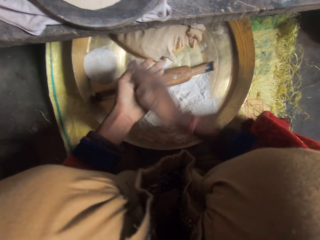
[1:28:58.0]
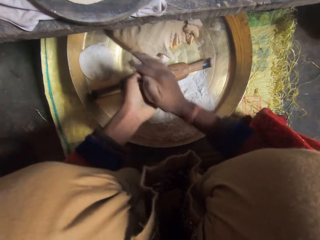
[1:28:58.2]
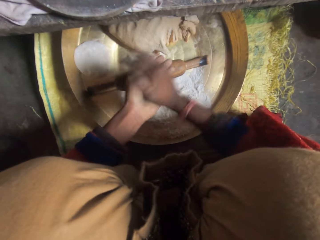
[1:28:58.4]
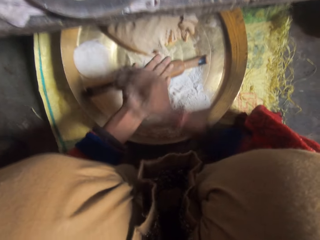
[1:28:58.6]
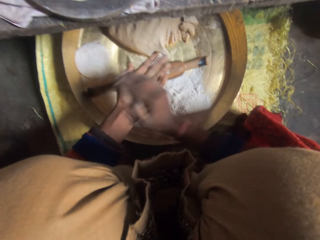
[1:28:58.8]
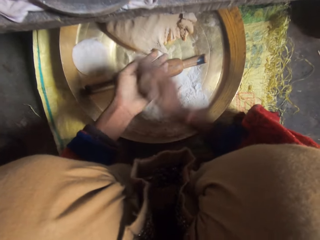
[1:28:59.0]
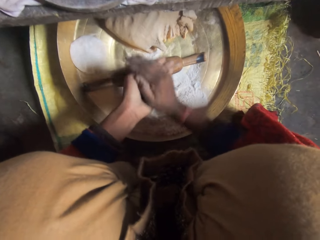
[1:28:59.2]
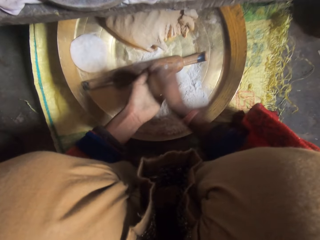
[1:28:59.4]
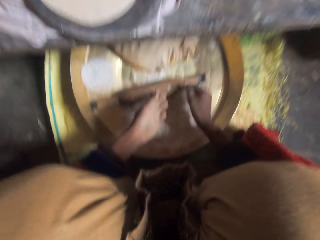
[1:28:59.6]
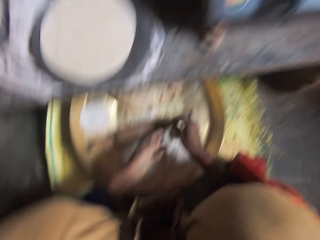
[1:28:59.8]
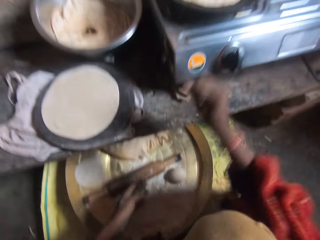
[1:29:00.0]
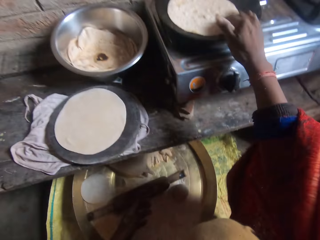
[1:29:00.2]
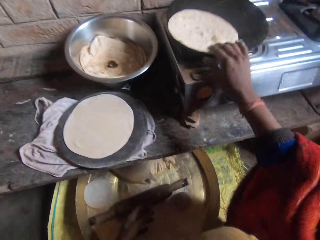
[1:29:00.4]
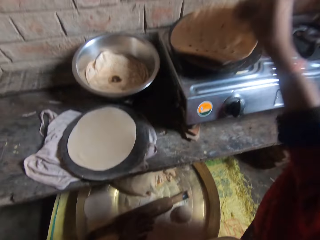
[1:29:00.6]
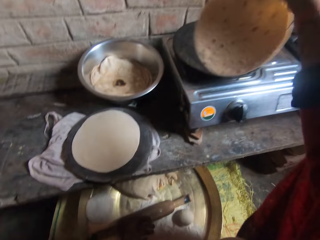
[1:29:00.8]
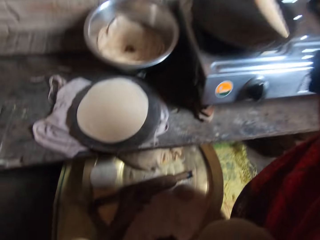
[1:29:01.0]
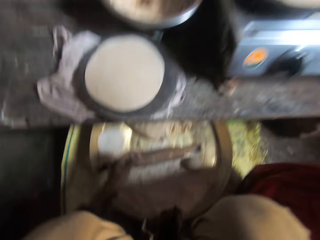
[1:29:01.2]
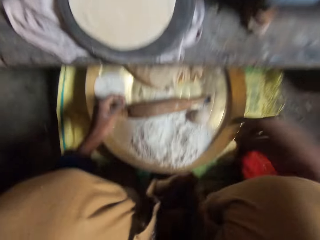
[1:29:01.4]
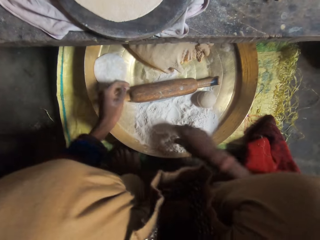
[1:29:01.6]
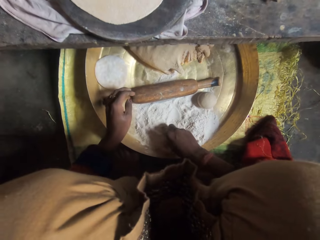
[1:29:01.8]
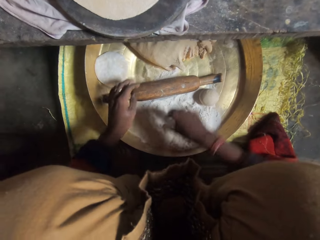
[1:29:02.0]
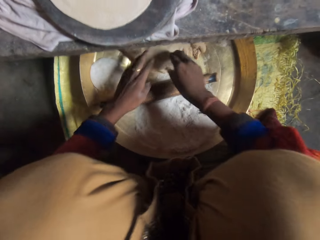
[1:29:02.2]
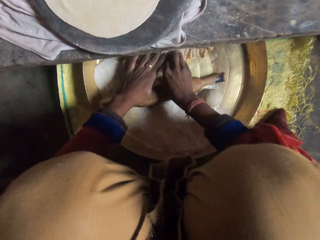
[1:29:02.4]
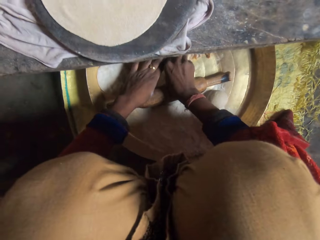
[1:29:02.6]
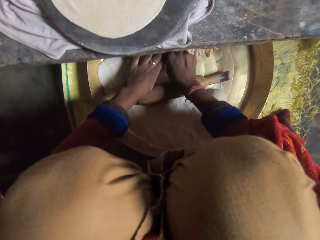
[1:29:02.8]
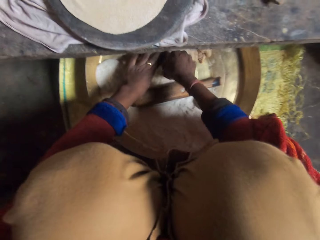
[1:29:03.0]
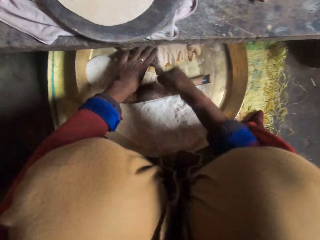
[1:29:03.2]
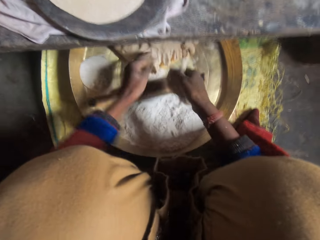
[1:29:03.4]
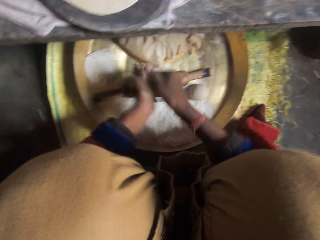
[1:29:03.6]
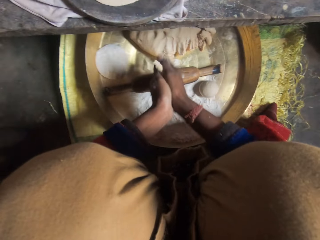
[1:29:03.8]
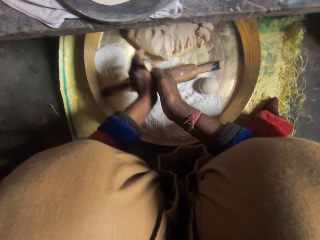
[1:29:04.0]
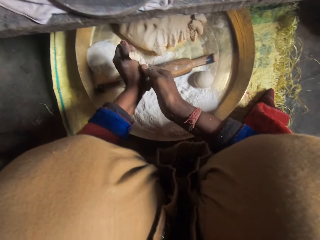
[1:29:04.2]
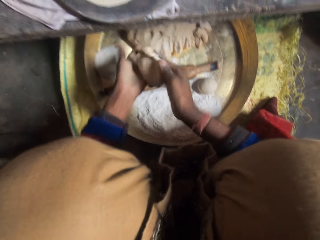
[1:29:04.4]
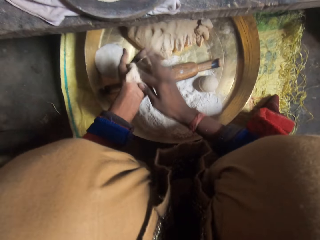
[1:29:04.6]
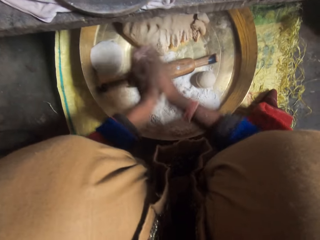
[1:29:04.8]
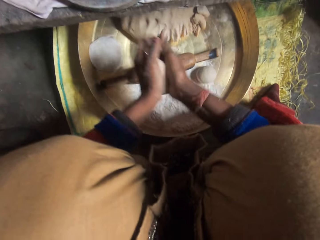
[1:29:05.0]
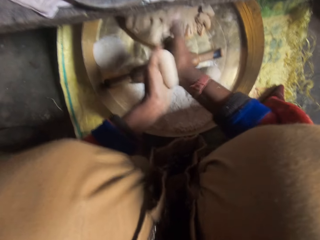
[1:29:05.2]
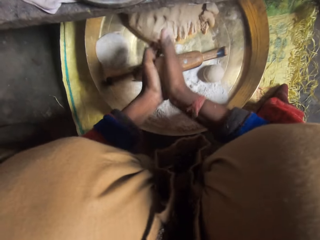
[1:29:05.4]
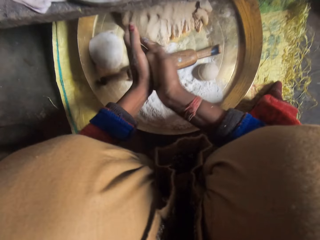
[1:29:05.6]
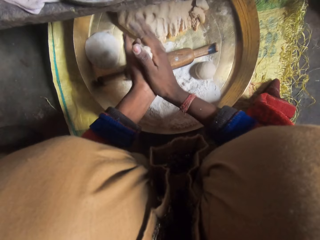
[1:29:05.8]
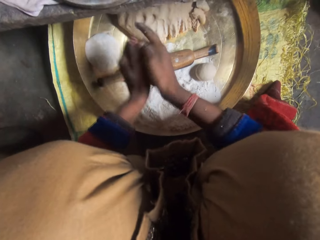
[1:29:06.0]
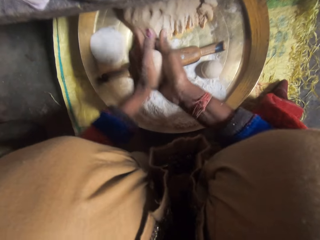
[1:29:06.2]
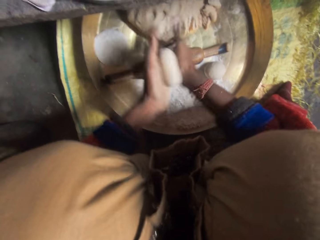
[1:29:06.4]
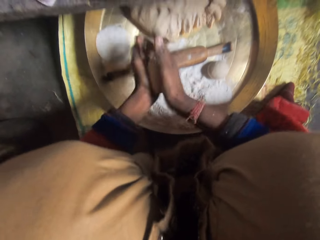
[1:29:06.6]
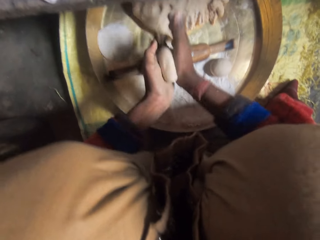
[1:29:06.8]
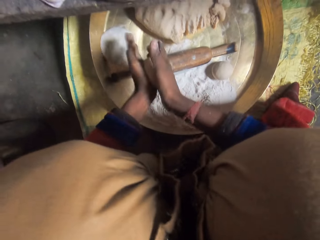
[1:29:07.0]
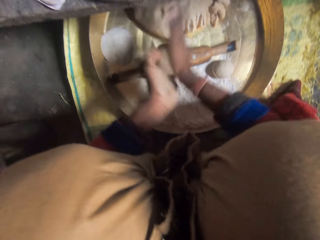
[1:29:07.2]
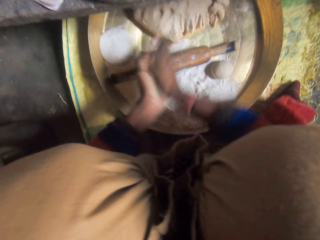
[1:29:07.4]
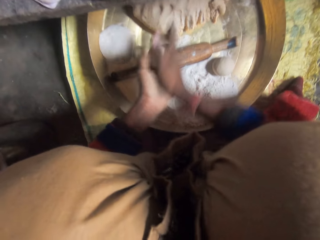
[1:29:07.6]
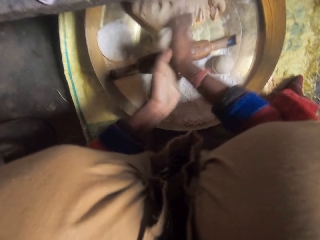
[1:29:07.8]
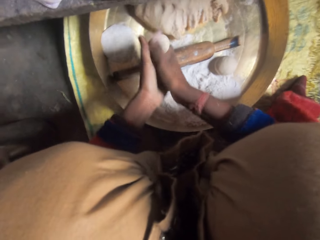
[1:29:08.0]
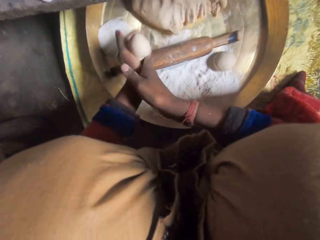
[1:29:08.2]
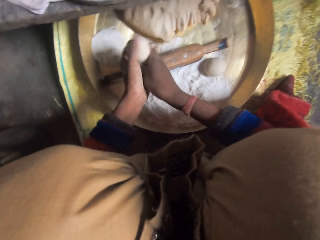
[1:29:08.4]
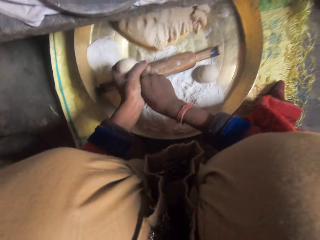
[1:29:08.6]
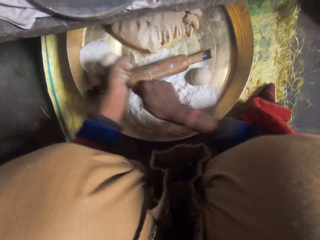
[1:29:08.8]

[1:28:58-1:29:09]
The camera wearer drops the dough on the tray. She adjusts the dough in the pan. She molds the dough with flour with her hands.

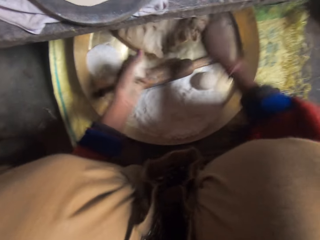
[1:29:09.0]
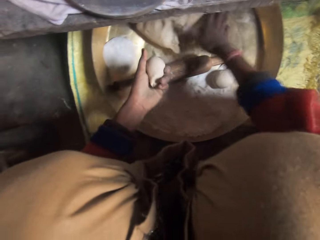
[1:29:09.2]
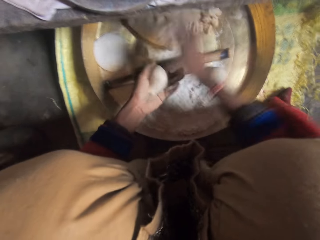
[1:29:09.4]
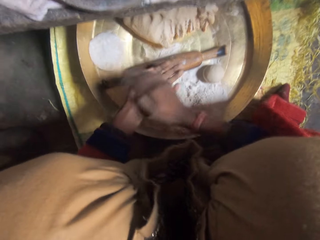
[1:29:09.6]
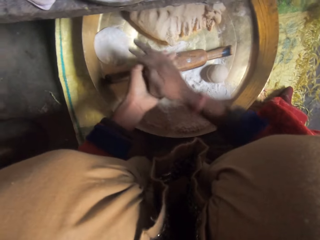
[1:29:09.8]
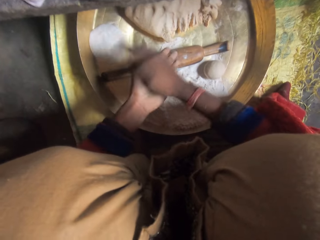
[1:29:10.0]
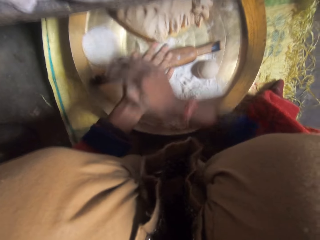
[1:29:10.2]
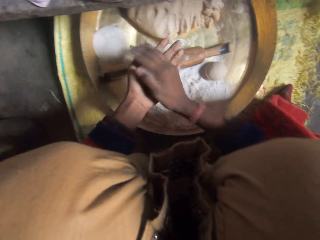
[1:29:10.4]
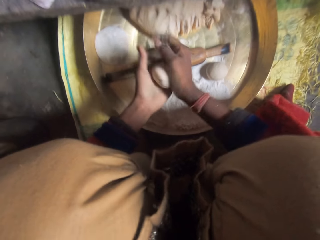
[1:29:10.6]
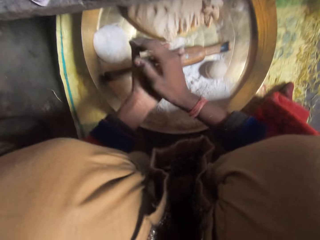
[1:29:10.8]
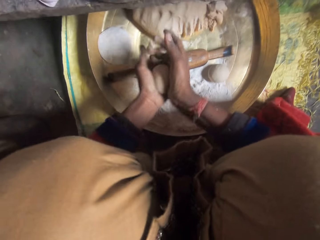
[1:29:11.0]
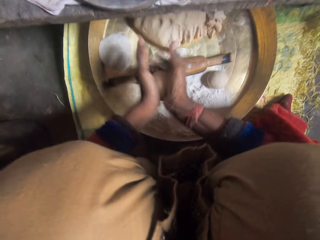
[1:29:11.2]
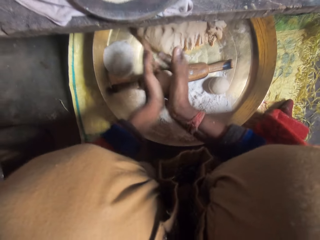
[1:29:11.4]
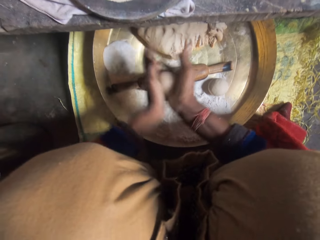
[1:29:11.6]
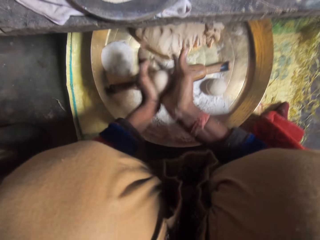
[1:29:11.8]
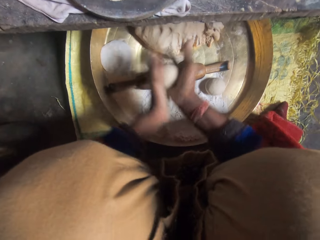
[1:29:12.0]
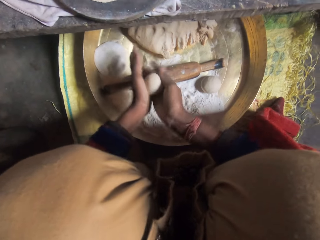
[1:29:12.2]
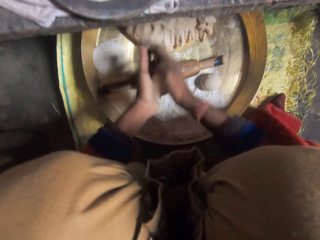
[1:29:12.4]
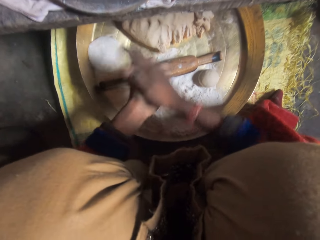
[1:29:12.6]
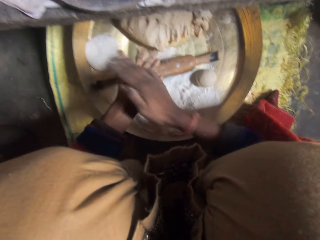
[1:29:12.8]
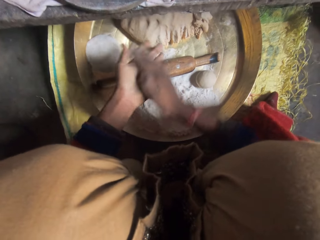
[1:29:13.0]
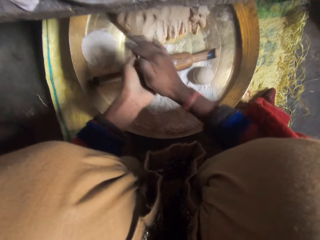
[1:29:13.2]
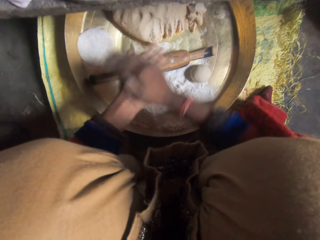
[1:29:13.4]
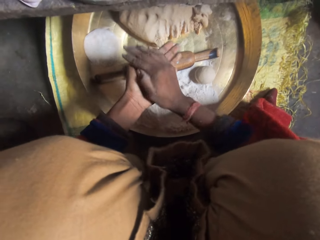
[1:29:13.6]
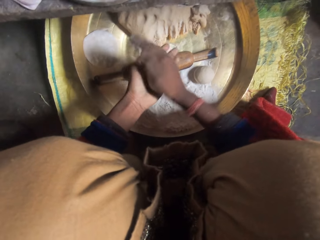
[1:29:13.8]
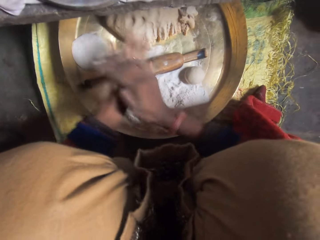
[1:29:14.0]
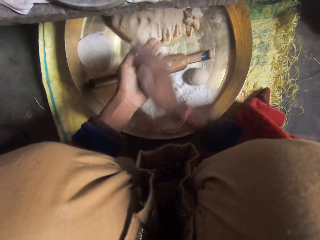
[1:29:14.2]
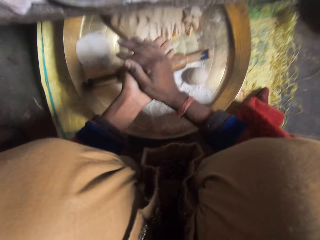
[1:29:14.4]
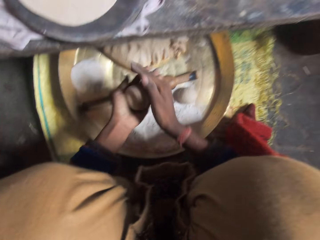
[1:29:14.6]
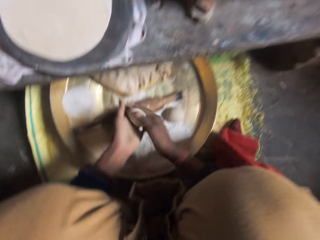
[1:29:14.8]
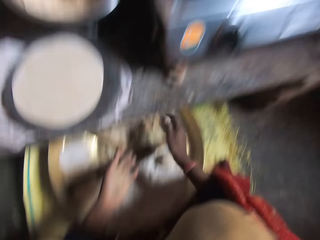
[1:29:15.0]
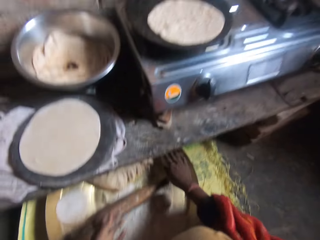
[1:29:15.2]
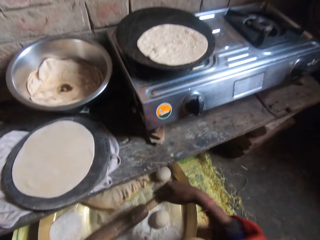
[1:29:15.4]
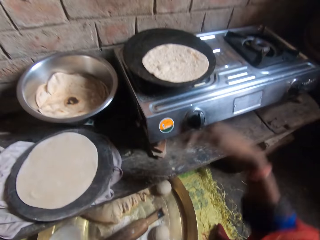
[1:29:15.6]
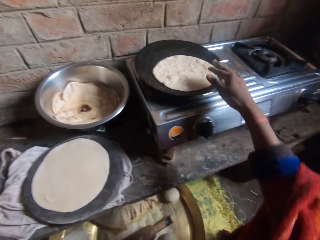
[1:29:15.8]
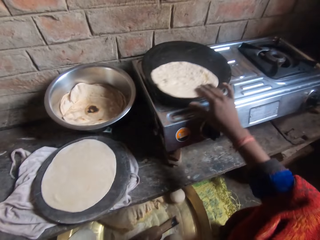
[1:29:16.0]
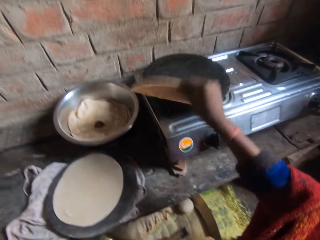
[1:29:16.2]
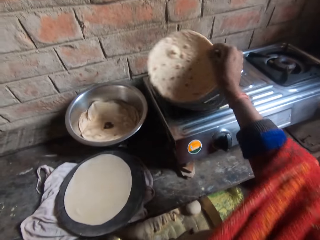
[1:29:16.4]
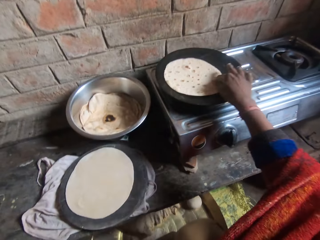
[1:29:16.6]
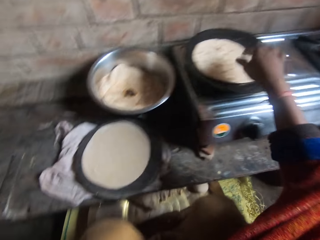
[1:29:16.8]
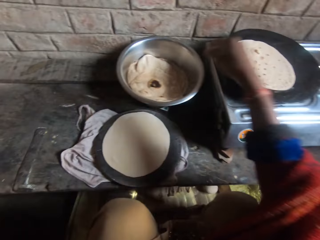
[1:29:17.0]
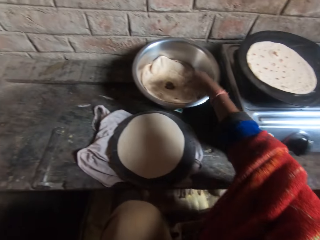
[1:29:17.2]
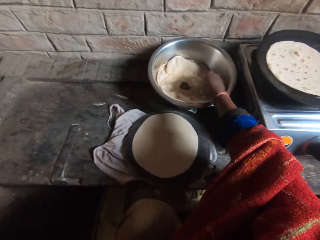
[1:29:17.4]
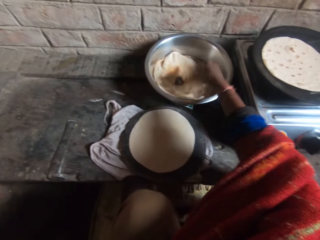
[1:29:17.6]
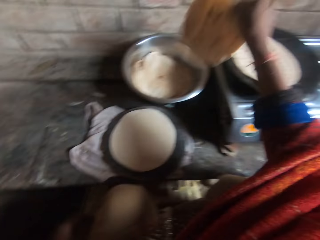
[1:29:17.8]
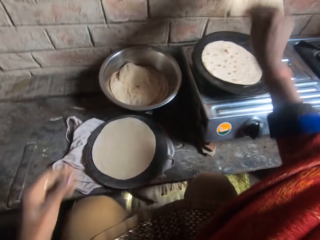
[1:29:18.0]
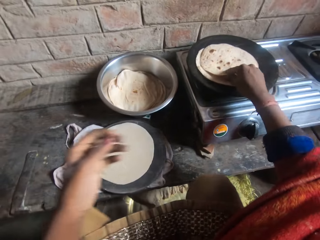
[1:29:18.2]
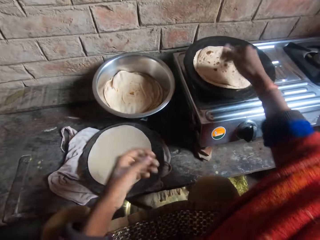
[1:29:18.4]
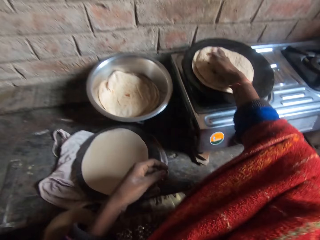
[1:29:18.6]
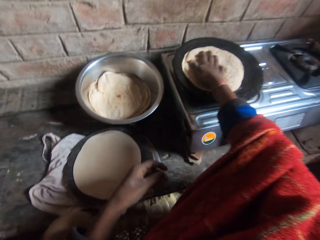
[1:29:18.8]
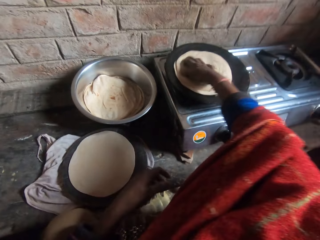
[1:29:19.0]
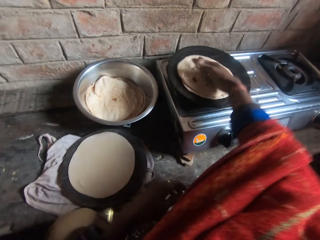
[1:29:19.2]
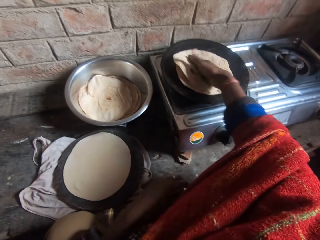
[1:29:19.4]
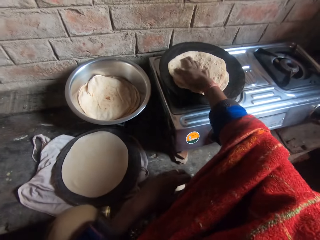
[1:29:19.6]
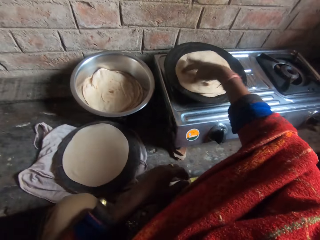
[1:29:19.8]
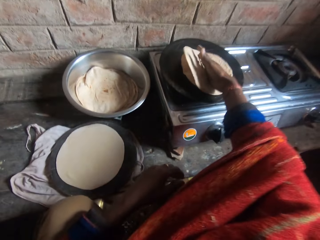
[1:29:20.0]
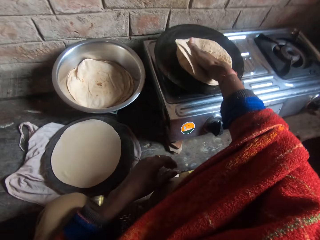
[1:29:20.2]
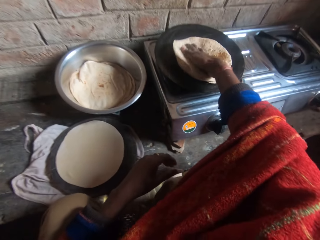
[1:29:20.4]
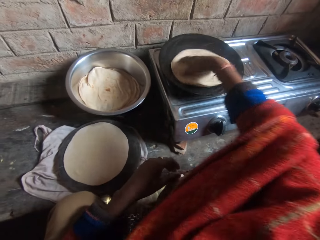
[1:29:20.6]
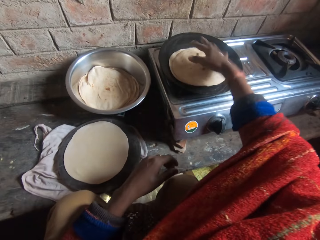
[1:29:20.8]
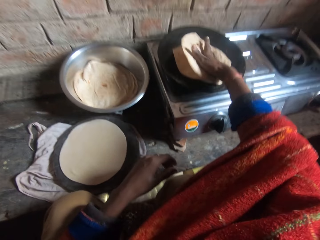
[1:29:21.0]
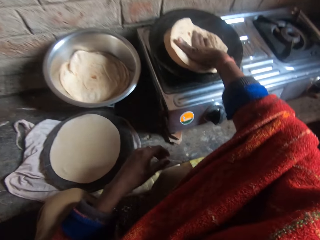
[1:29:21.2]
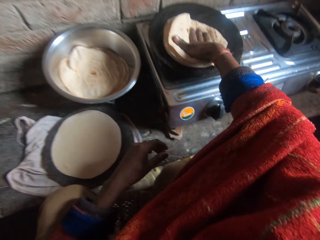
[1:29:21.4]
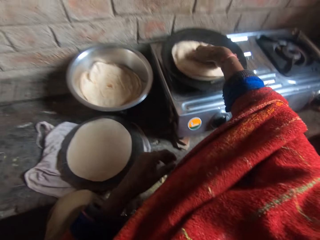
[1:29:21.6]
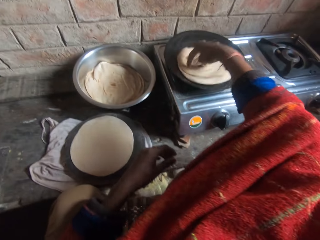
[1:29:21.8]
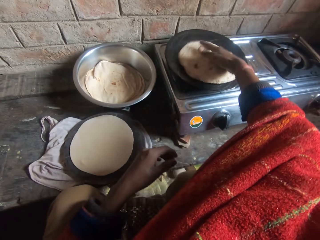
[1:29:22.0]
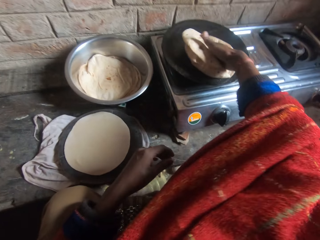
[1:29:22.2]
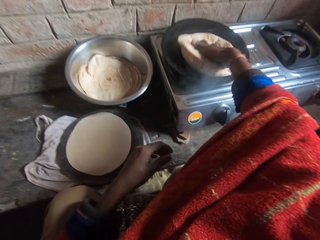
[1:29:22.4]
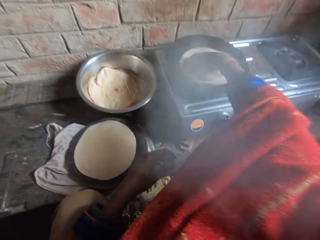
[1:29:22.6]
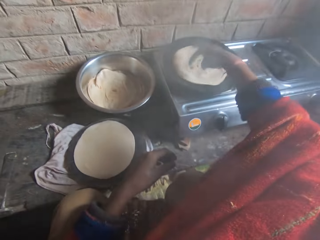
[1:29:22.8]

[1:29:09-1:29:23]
The camera wearer rolls the dough through her hands. She drops the dough on the tray. She adjusts the dough in the pan. She holds the chapati. She takes a dough from the bowl, drops the dough on the pan, and adjusts the dough in the pan.
